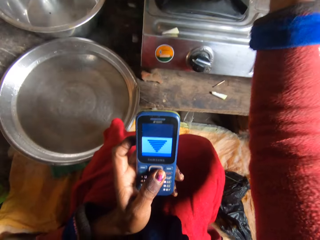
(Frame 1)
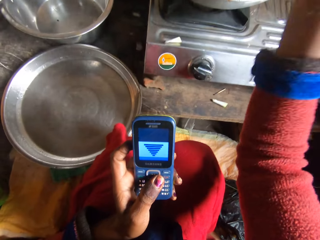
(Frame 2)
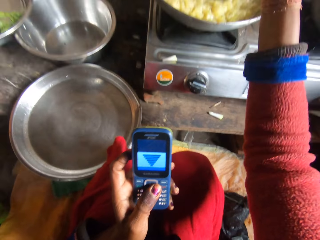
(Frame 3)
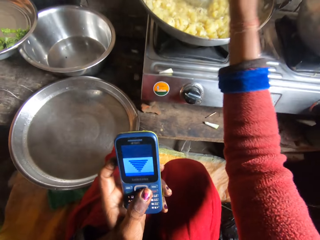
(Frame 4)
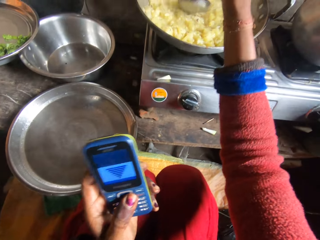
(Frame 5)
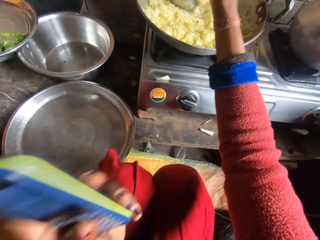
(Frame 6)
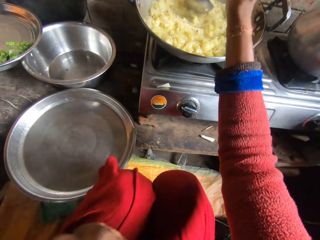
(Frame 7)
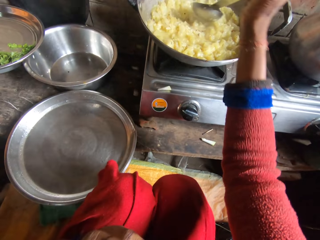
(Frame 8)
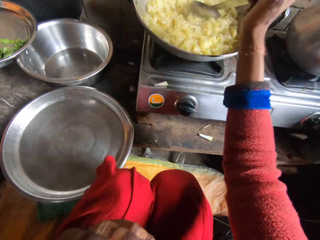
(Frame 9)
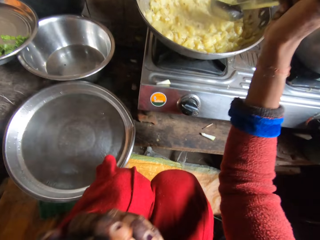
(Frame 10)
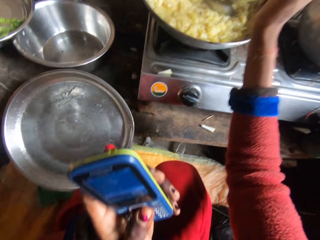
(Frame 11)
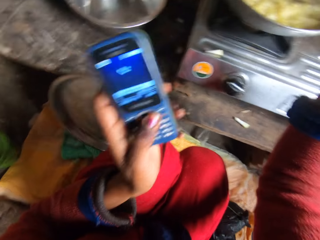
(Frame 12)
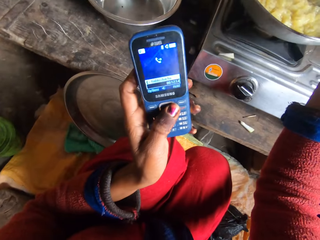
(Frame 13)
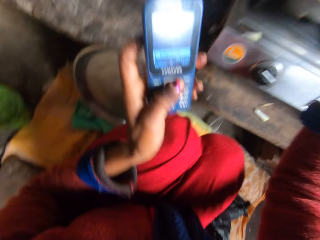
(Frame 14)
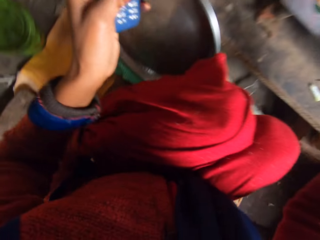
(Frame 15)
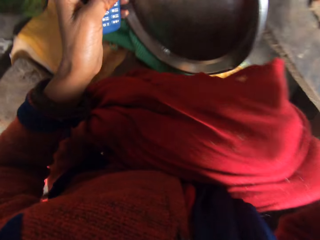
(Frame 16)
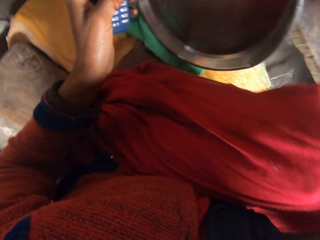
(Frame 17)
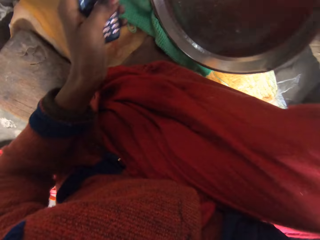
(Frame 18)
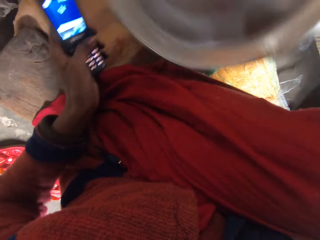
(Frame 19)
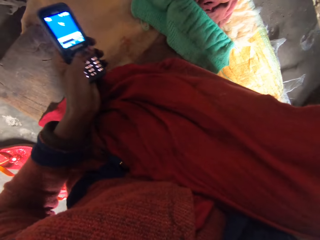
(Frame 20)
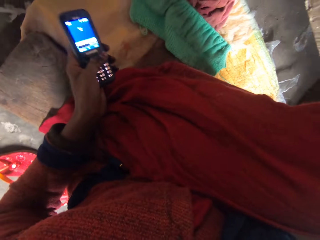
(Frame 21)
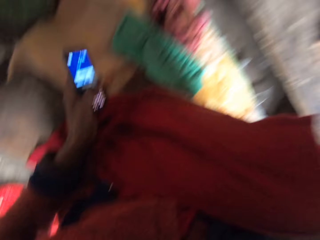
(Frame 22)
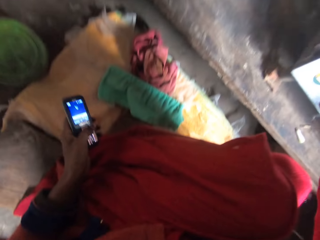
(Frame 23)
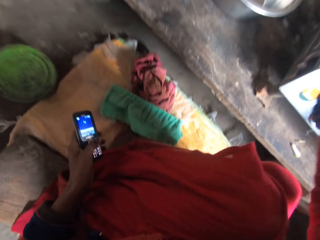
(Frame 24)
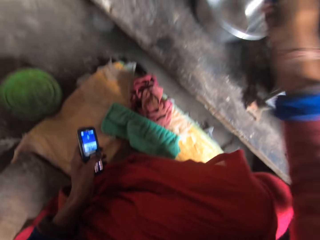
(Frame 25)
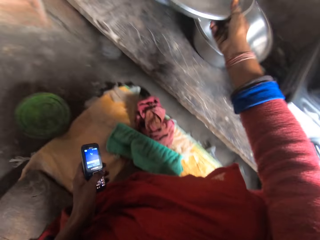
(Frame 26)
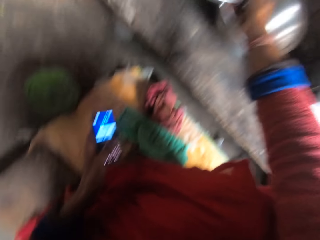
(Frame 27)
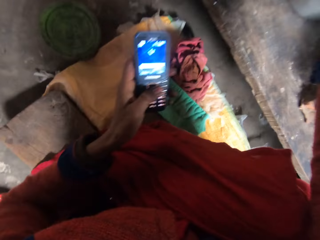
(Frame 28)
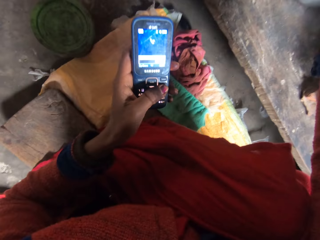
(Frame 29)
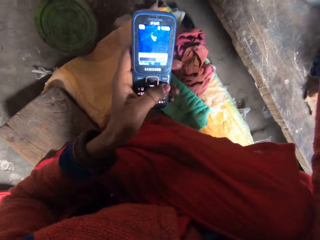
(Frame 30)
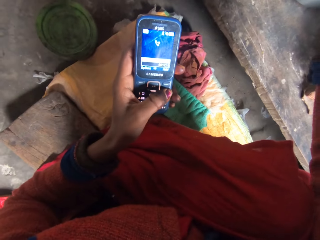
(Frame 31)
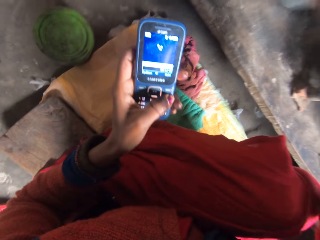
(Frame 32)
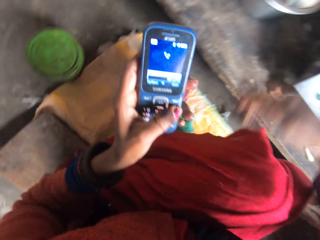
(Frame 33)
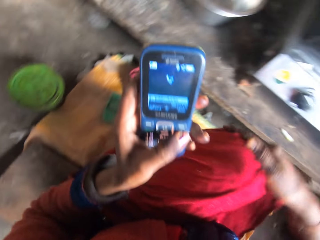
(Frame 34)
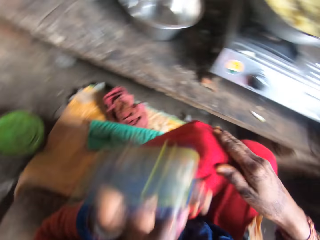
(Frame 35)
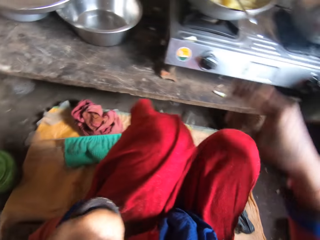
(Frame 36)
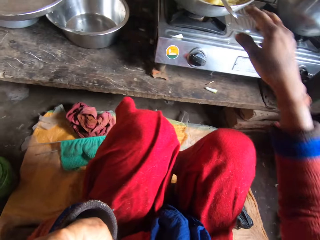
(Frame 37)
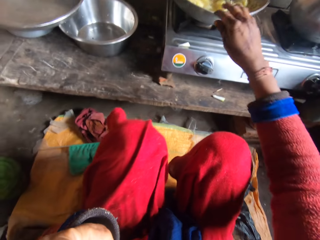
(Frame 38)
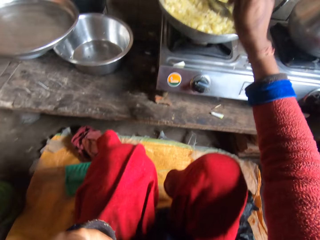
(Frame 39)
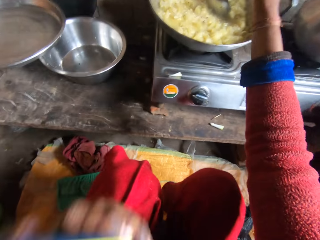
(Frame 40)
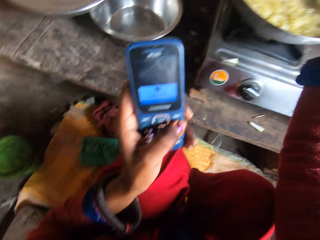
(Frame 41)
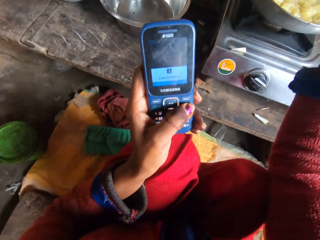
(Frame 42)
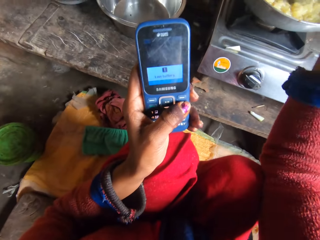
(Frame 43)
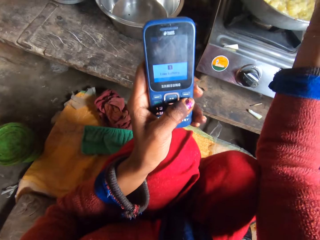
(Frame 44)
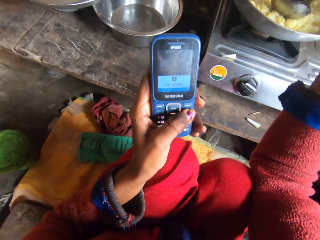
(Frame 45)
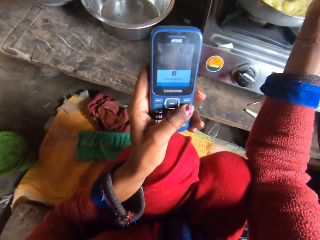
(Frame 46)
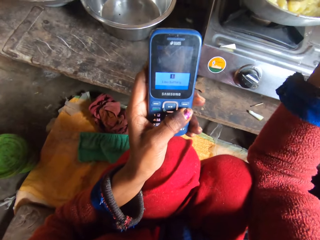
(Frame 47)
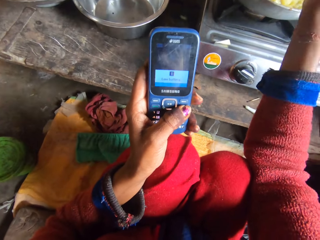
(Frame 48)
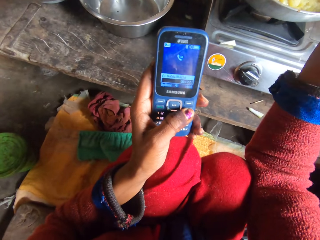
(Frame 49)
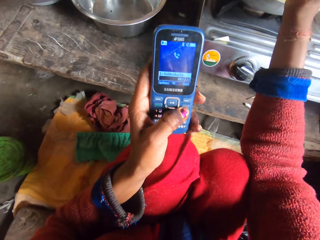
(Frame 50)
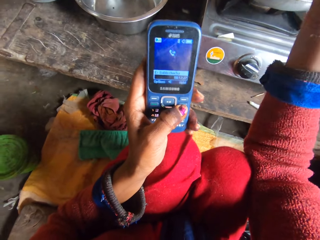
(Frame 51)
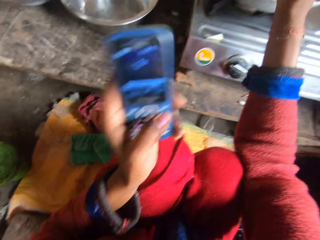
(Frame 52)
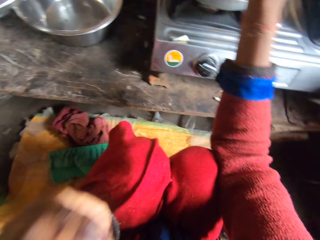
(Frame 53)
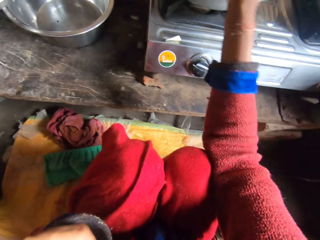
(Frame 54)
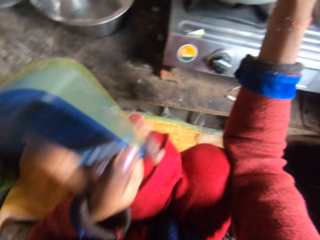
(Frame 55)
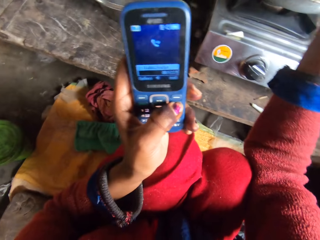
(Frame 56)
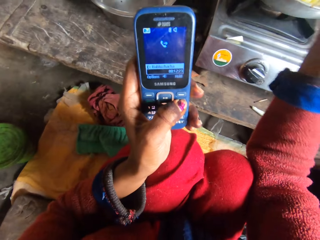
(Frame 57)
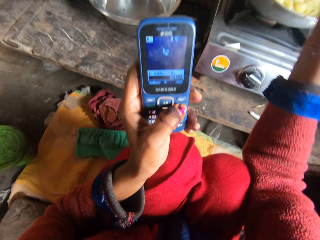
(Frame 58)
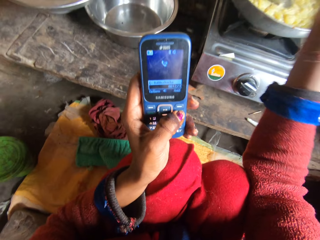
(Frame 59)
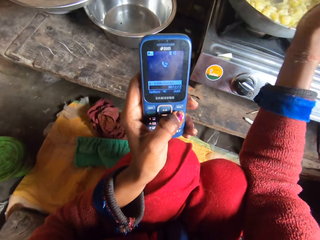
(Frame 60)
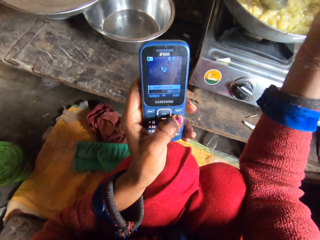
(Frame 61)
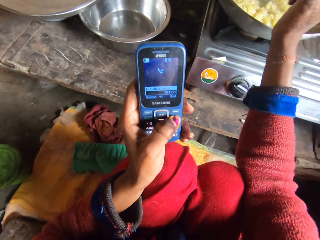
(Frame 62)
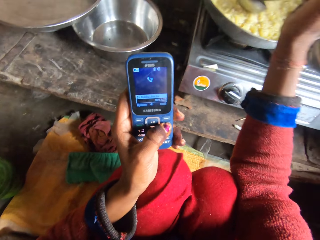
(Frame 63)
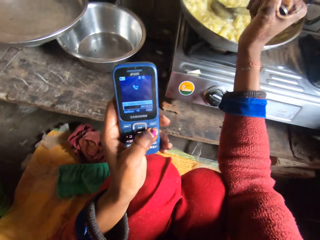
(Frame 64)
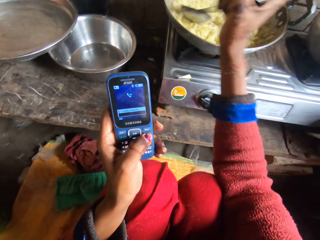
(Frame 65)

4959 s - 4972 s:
The camera wearer stirs the food in the pot with the spoon. She smashes the food with the cooking spoon. She holds a phone. She picks up the fallen cover of the pot and puts the cover of the pot on a plate on the cooking table. She presses her phone with her left hand. She holds the phone. She holds the cooking spoon. She stirs the food in the pot with her right hand. She holds the phone. She smashes the food with the cooking spoon. She presses her phone. She stirs the food in the pot with her right hand.

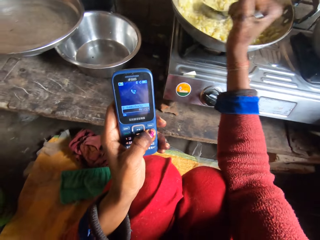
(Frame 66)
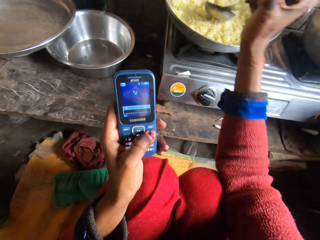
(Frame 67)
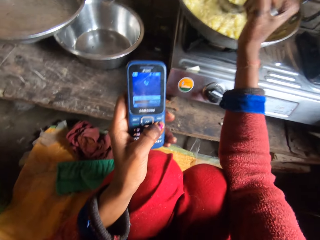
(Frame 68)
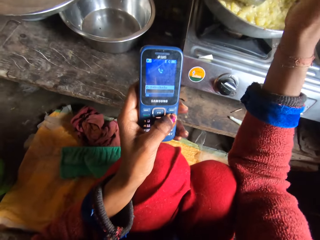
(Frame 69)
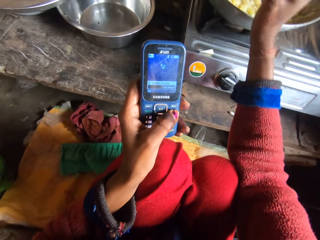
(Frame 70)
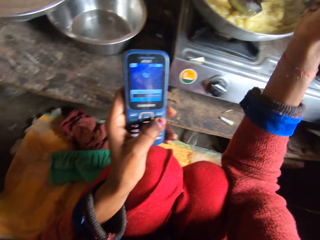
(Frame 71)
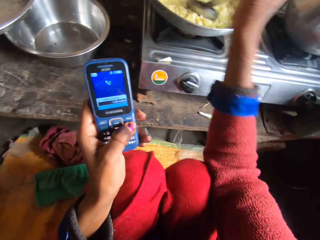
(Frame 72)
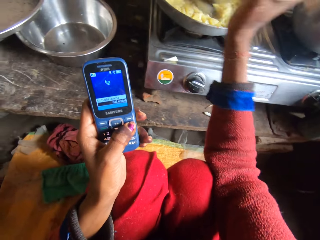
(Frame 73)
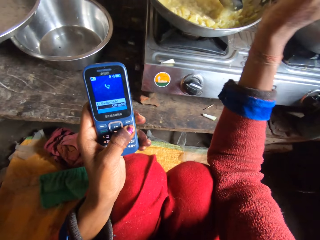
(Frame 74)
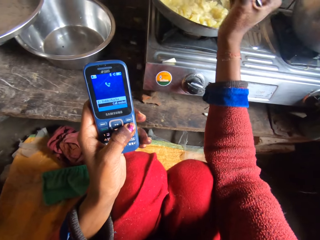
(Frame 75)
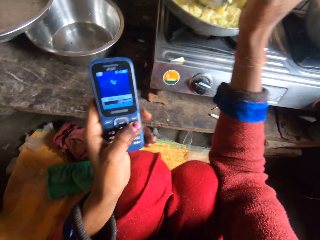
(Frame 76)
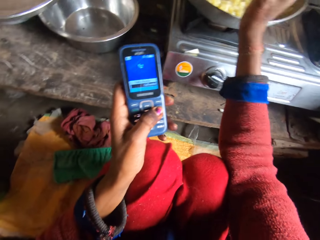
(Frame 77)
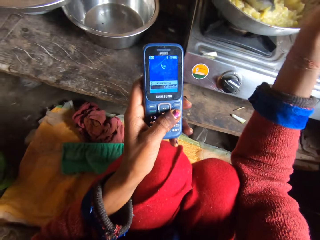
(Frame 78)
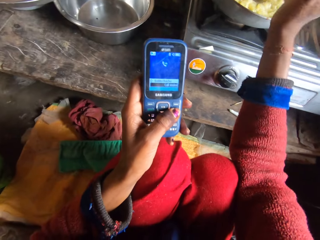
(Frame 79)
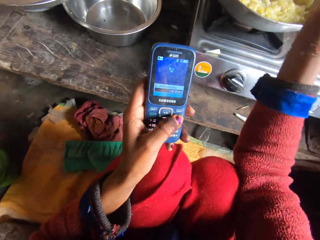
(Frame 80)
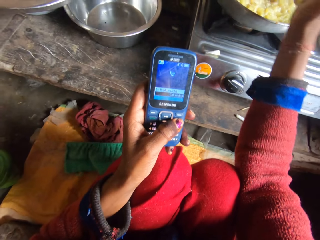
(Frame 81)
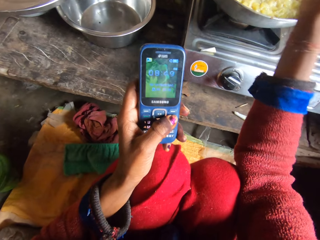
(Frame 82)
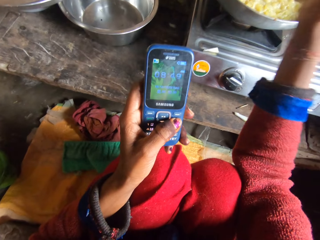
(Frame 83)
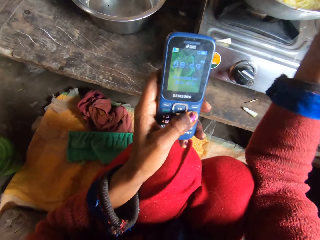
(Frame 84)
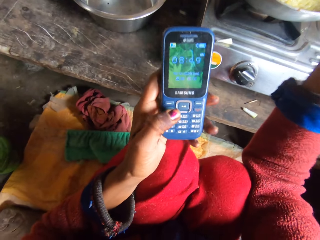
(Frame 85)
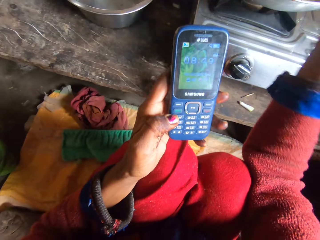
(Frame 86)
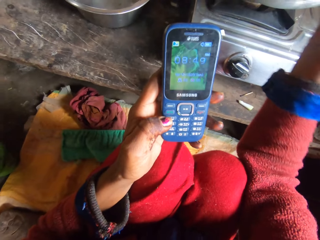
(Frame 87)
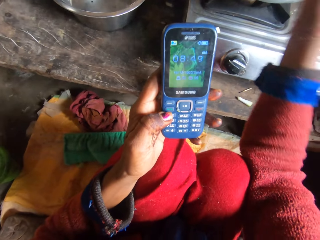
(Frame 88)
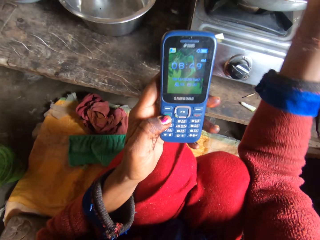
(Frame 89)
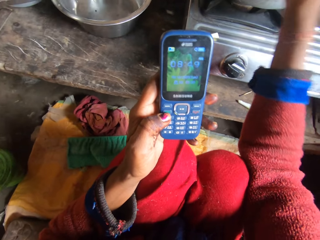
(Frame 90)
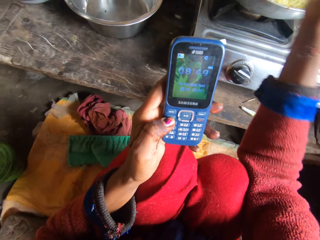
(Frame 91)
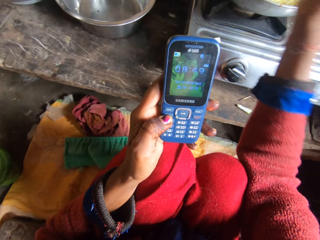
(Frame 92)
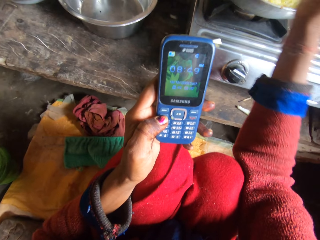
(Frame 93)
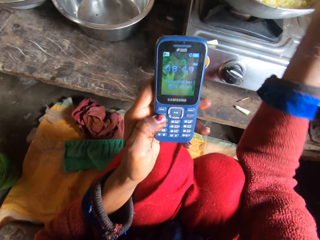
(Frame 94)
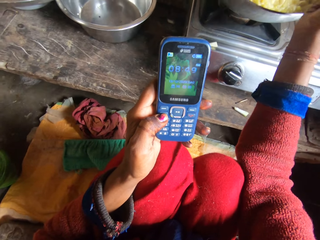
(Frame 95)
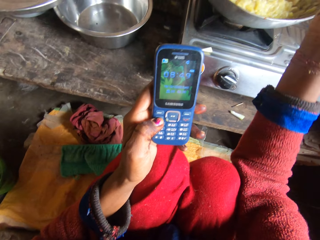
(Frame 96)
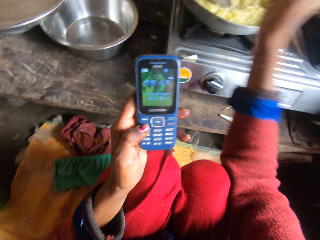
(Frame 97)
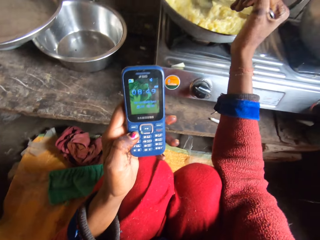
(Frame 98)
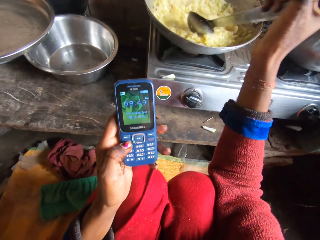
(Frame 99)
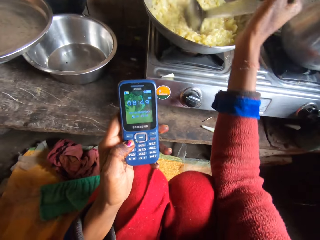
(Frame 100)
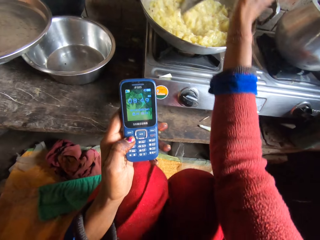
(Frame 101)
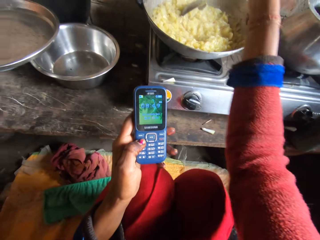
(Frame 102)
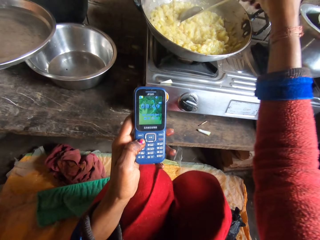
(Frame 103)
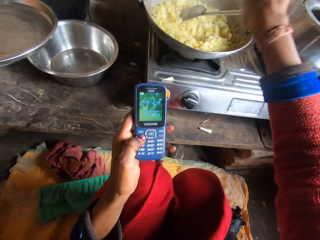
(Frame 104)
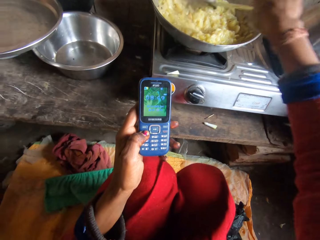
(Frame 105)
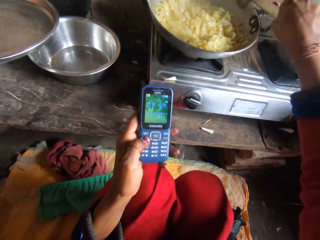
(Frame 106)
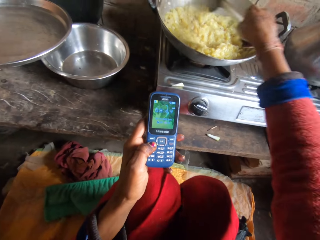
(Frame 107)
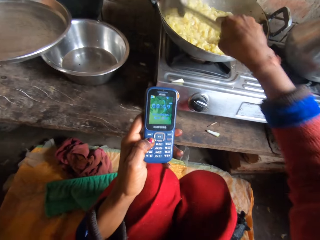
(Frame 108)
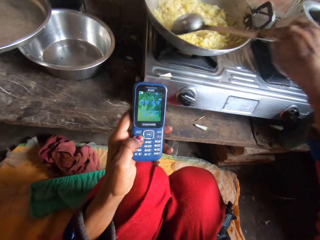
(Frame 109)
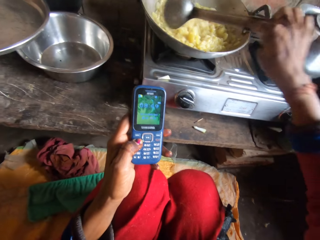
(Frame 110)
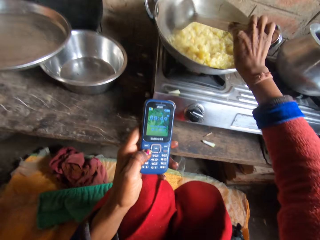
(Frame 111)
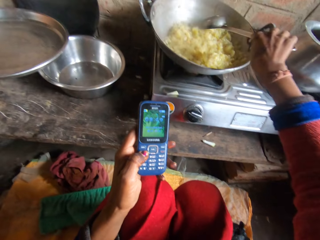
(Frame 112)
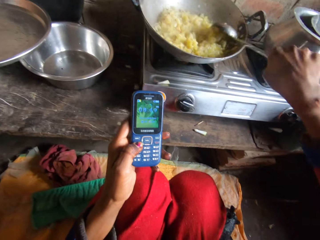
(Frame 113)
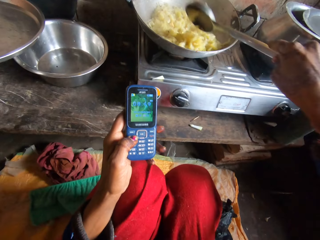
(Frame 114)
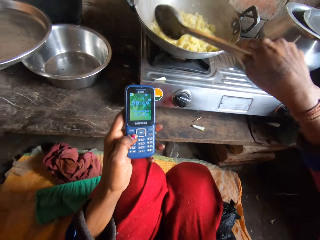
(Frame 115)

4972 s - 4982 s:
The camera wearer smashes the food with the cooking spoon. She holds a phone. She presses her phone. She stirs the food in the pot with her right hand. She smashes the food with the cooking spoon. She holds the phone.
